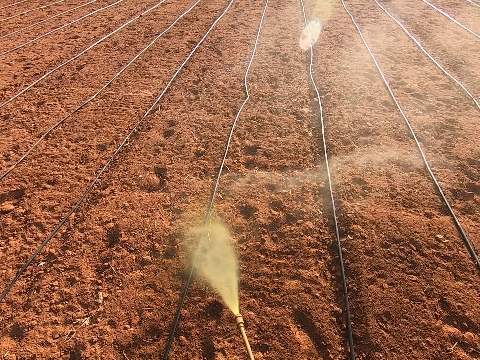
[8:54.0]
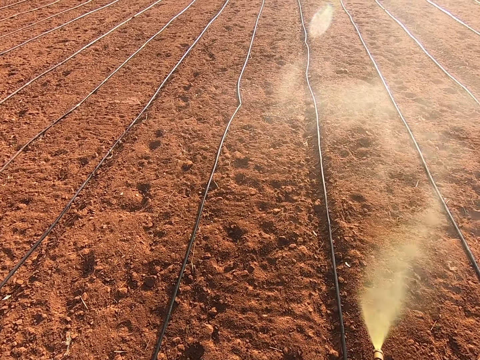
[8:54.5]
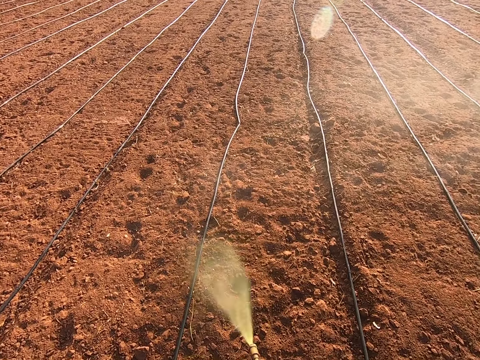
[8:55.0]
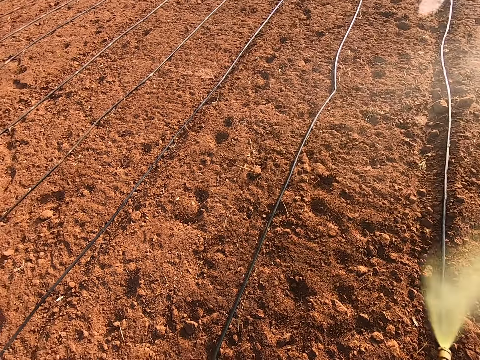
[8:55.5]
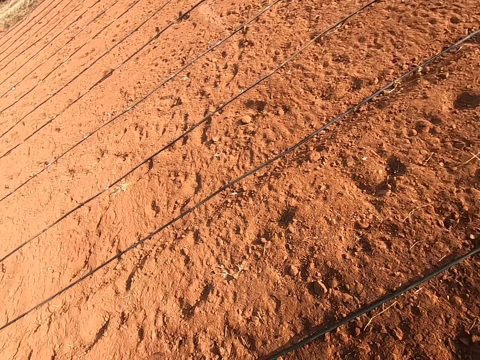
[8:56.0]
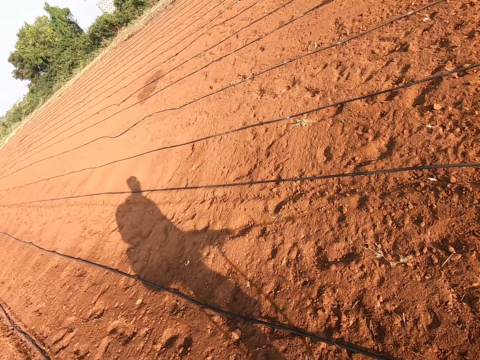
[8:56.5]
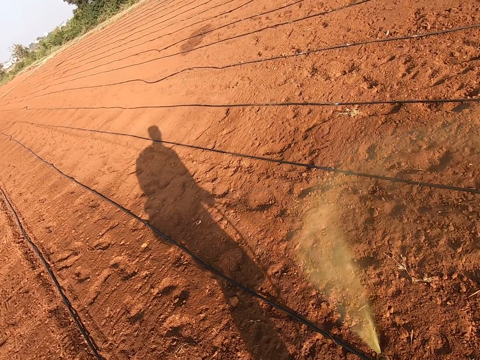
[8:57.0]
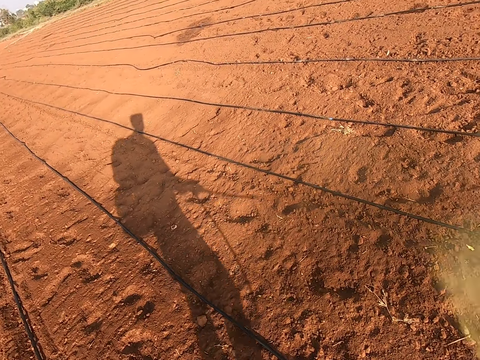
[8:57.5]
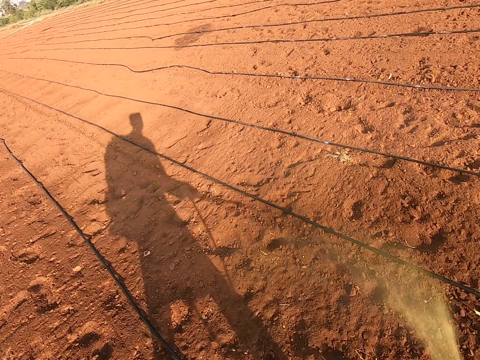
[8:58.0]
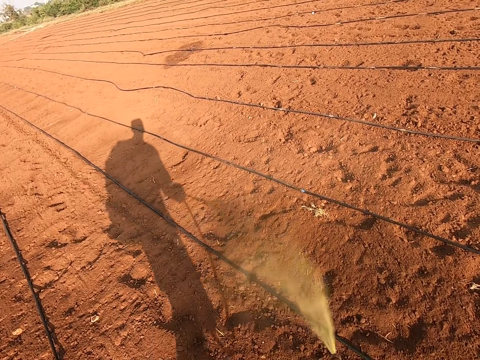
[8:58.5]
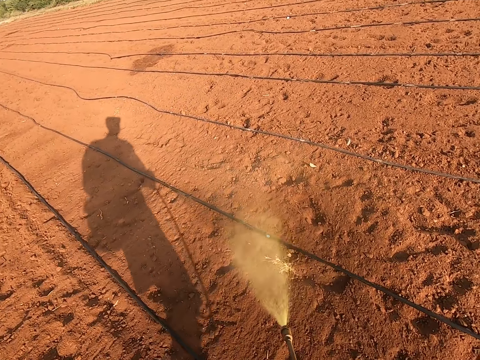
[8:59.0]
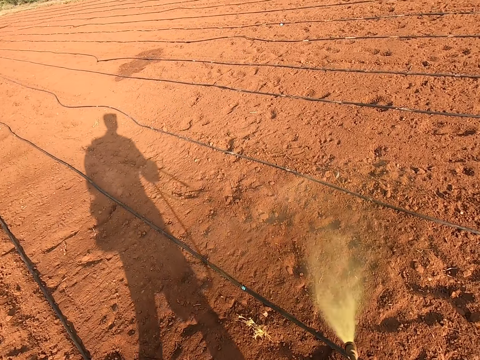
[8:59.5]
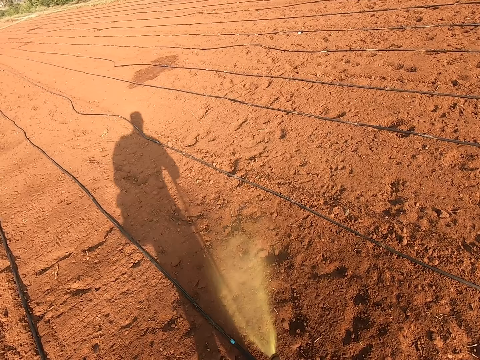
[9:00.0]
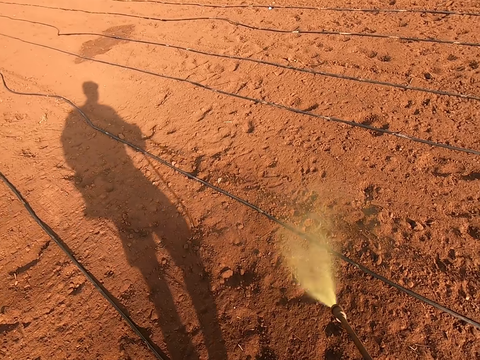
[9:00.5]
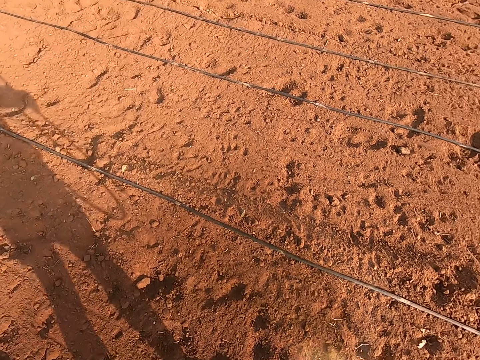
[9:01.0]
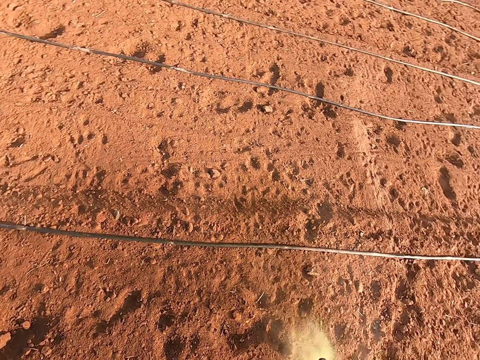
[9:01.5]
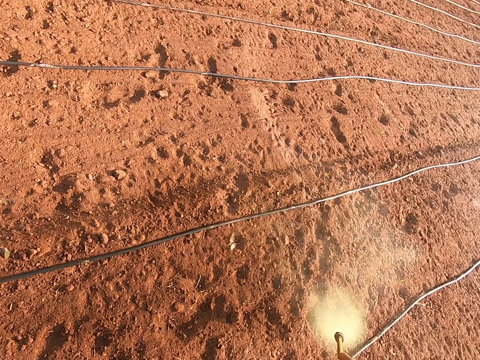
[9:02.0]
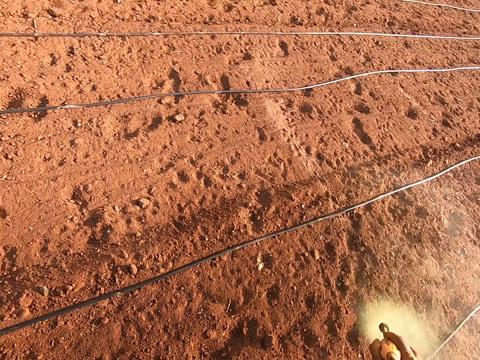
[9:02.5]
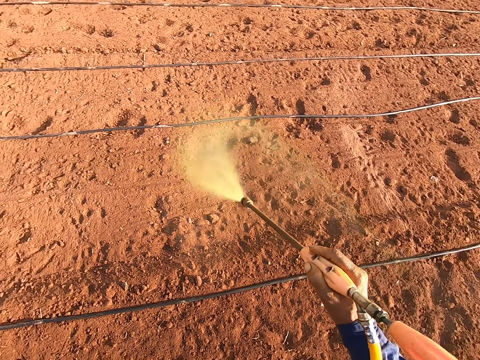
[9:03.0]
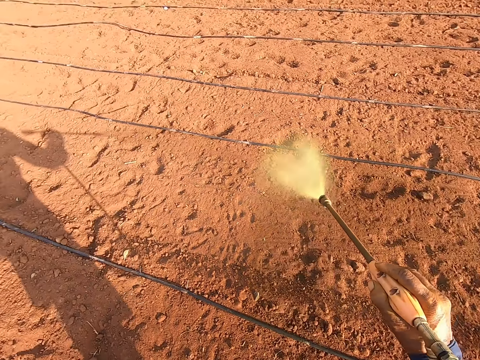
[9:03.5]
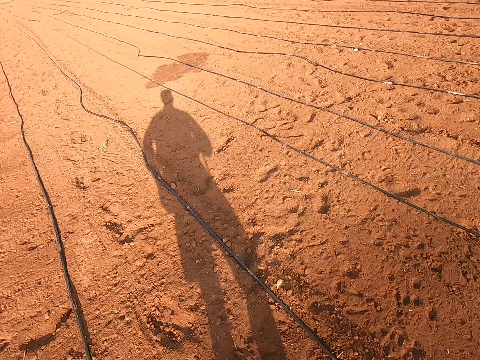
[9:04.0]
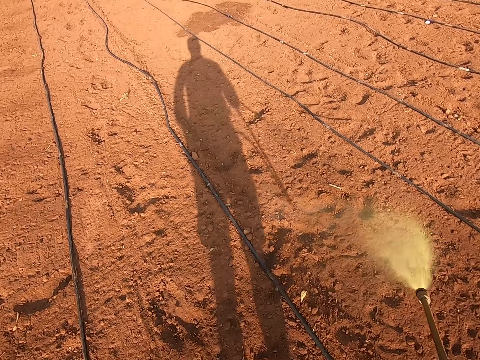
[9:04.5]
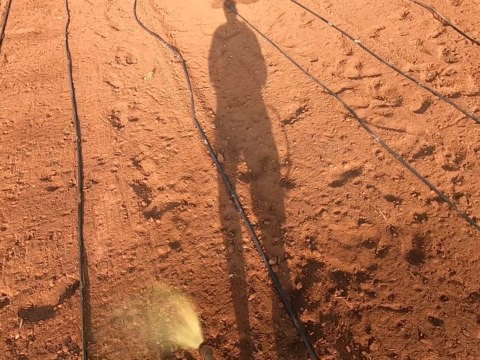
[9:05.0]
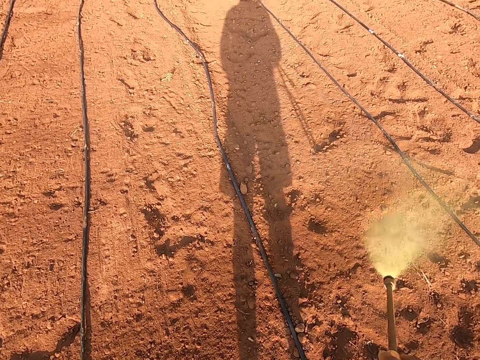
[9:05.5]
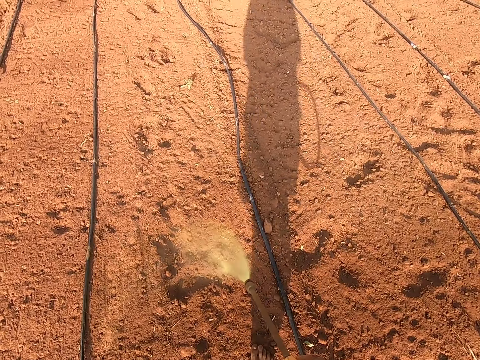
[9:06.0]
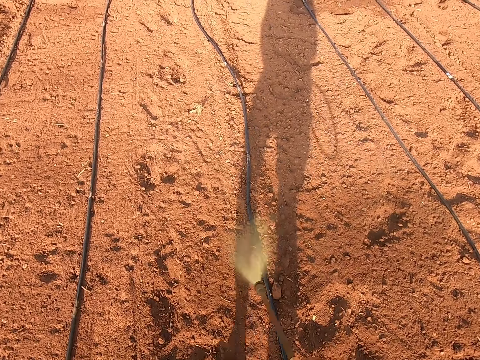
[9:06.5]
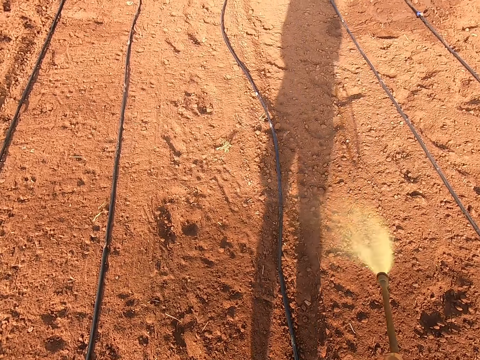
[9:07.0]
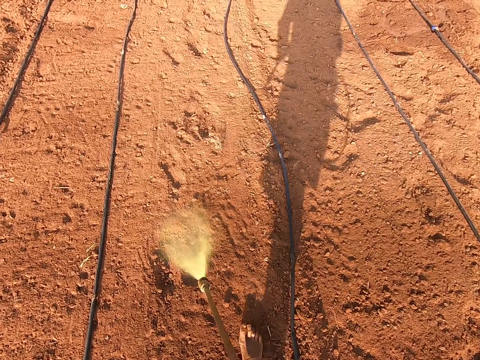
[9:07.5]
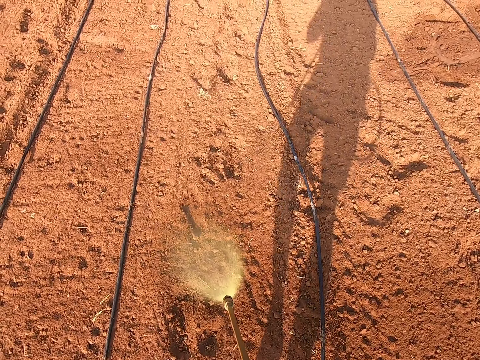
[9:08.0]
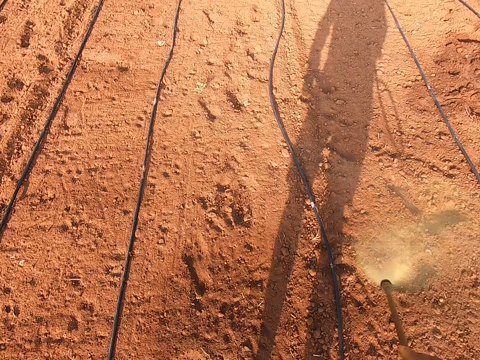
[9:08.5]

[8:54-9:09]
The camera wearer turns around. They spray the garden. They turn around. They spray the garden. They turn around. They spray the garden.

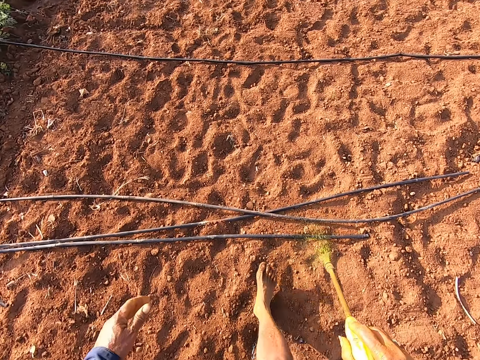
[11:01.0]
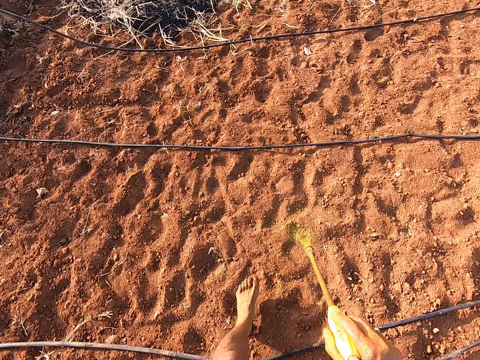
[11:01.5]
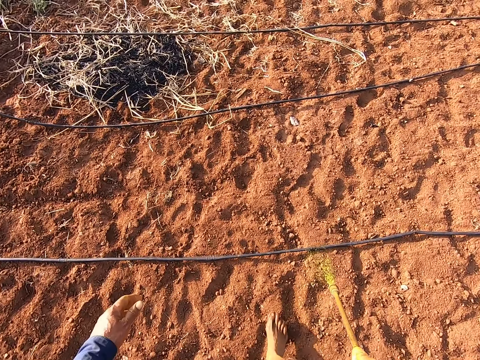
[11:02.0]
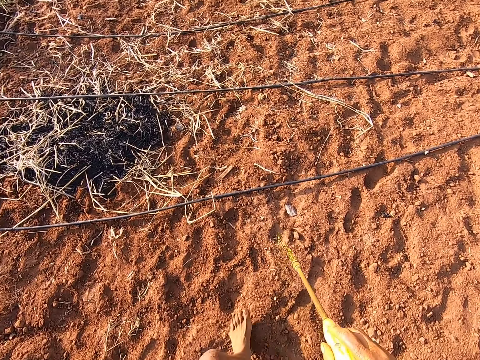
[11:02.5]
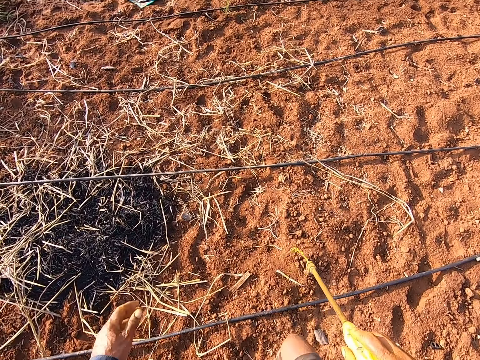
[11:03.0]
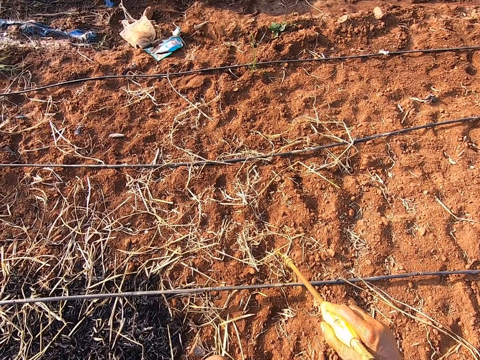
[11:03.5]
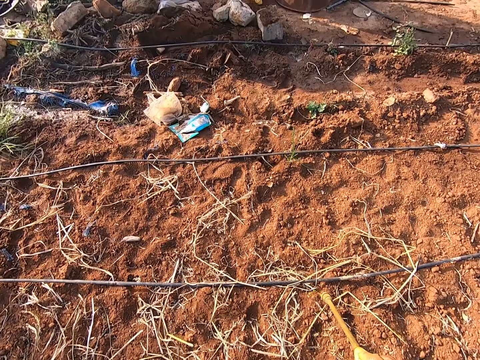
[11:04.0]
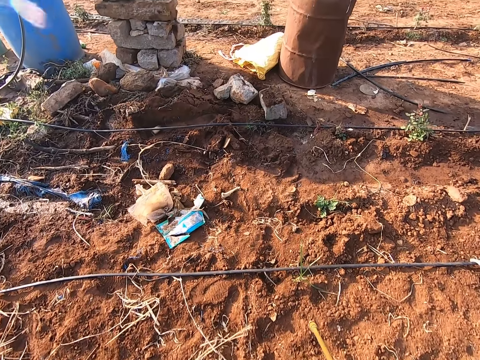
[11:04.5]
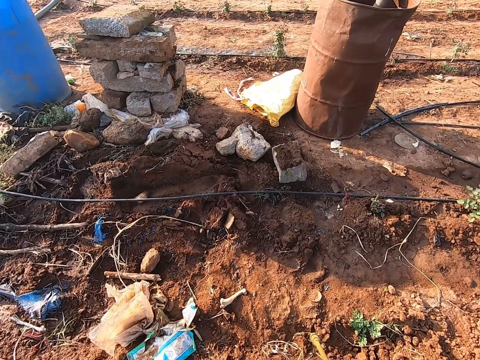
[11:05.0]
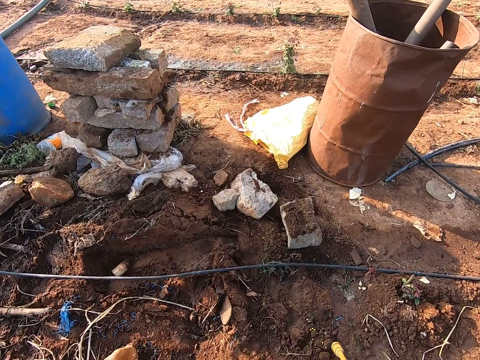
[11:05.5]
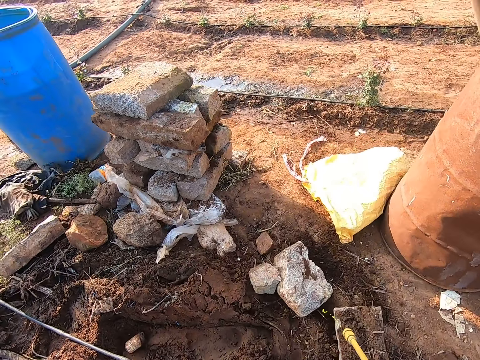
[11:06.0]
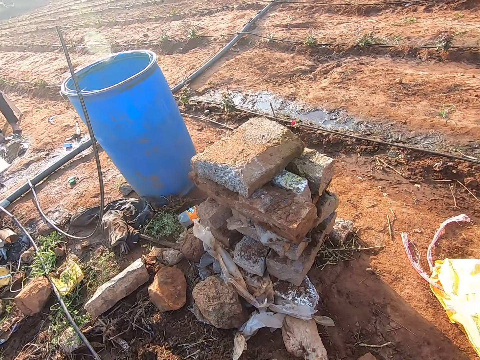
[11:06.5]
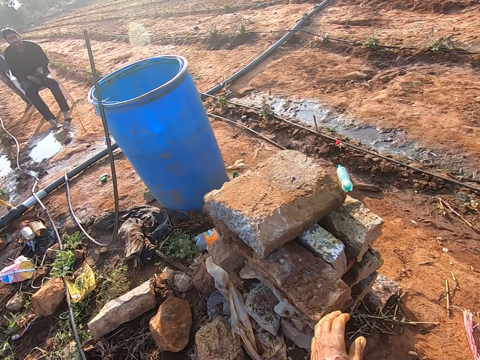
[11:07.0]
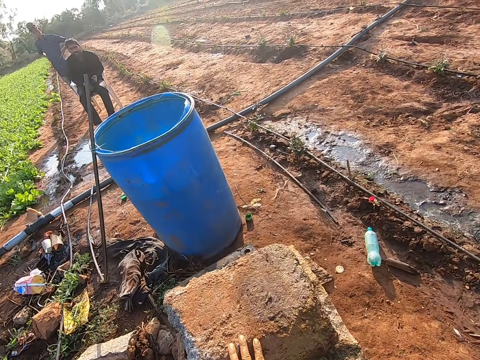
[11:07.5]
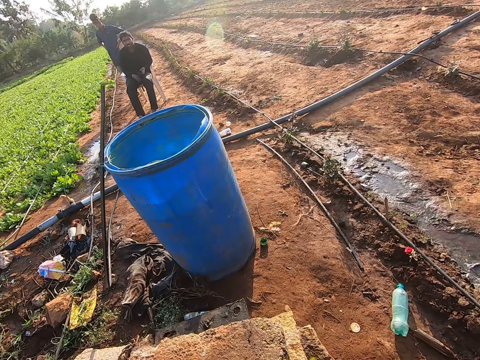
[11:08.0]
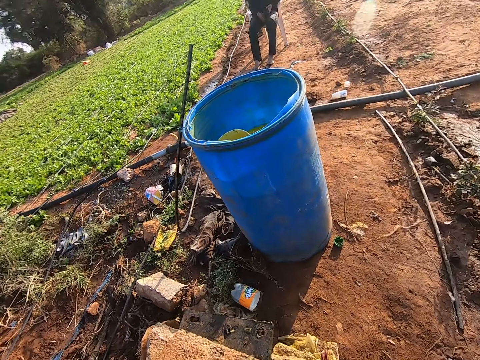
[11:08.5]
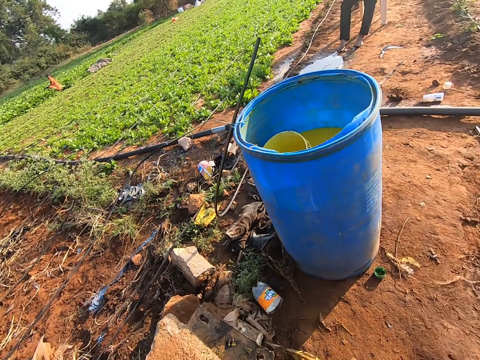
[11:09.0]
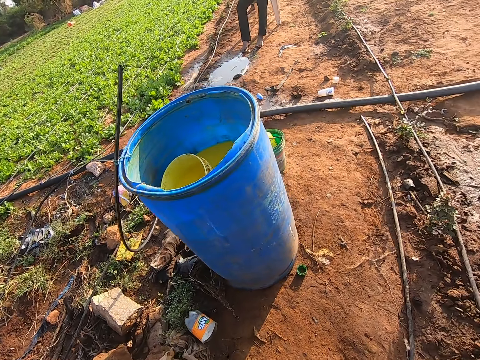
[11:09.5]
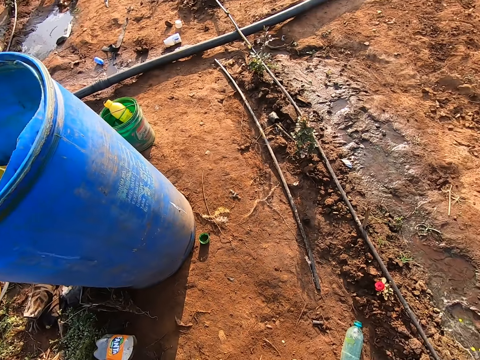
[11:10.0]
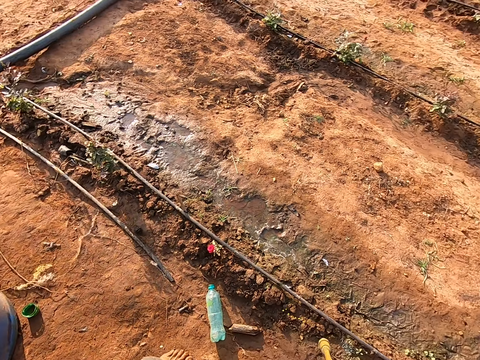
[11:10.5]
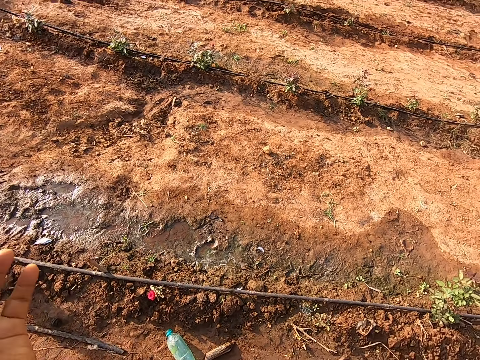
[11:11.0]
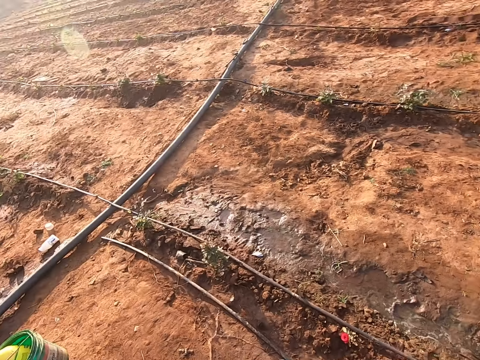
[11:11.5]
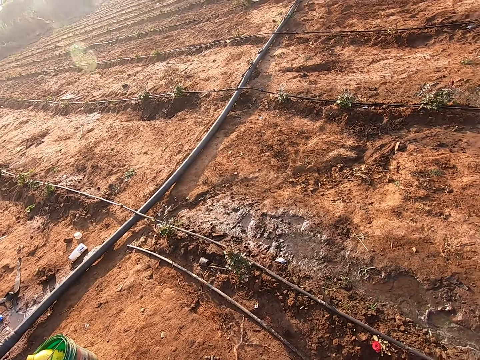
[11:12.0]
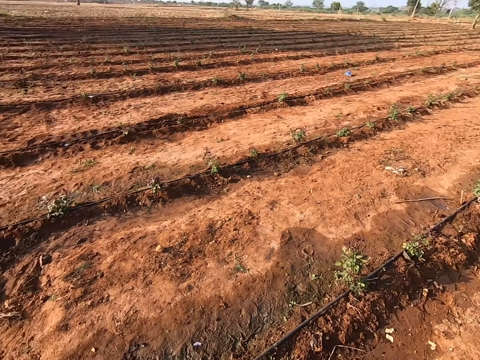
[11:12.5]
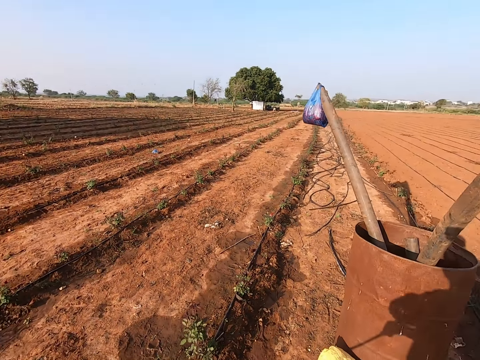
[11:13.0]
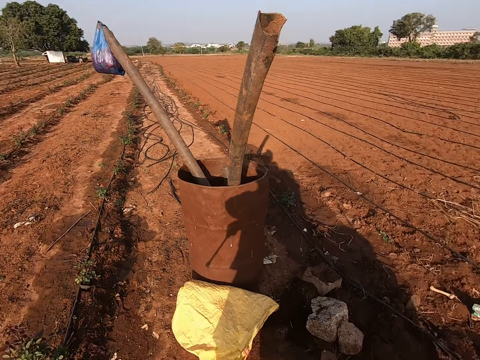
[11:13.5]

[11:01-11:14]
The camera wearer walks around the farm. He walks out of the farm. He converses with a man. The camera wearer places his left hand on a heap of blocks on the ground. He looks around.
